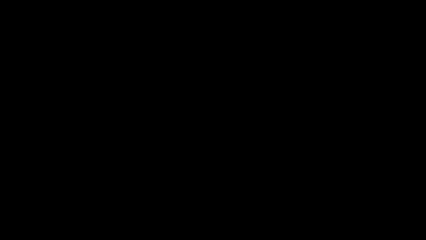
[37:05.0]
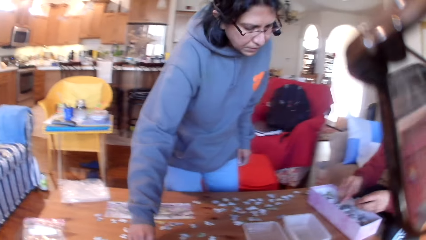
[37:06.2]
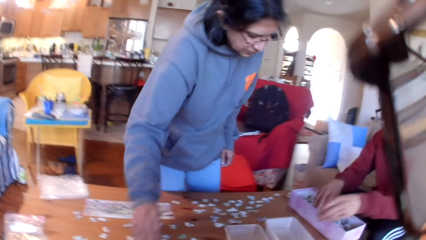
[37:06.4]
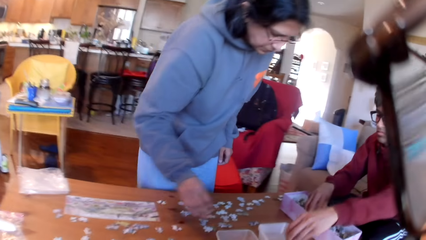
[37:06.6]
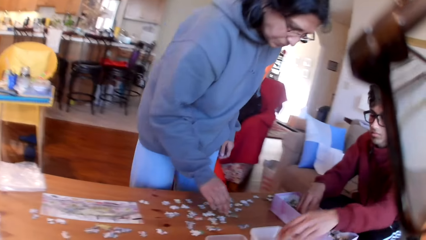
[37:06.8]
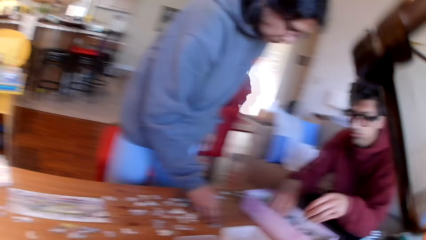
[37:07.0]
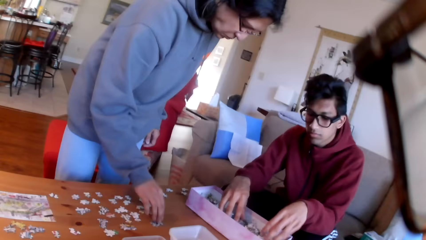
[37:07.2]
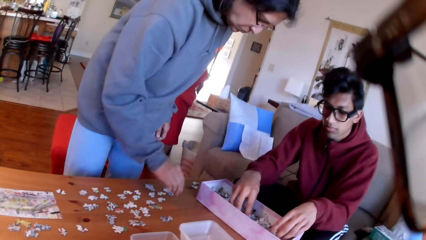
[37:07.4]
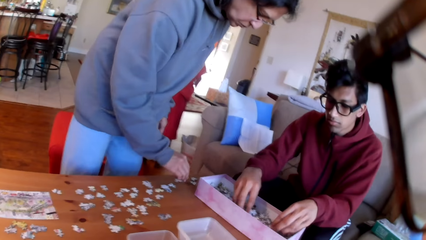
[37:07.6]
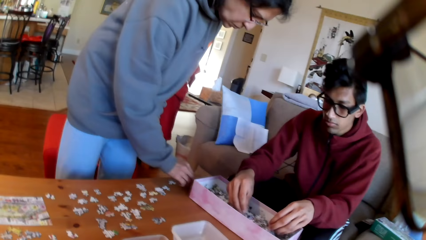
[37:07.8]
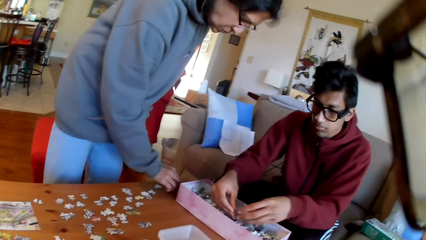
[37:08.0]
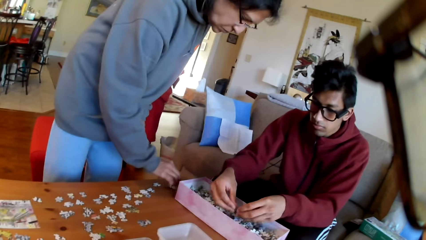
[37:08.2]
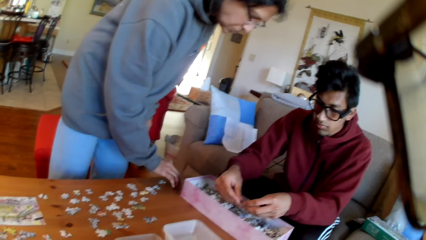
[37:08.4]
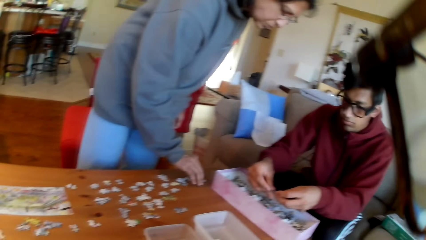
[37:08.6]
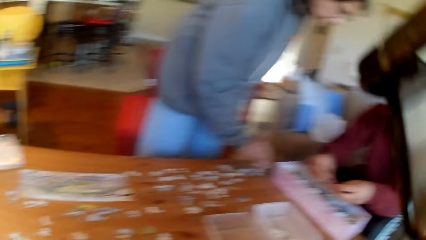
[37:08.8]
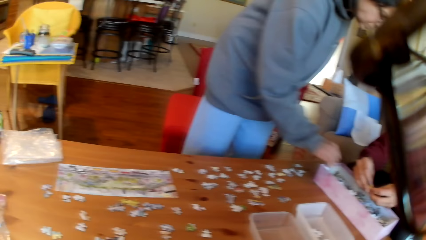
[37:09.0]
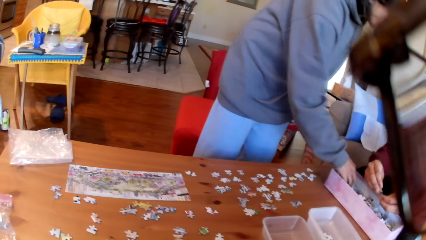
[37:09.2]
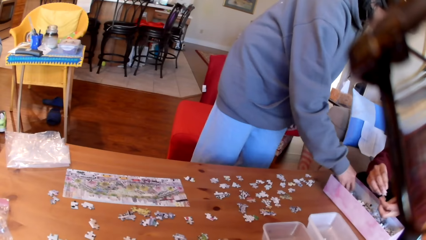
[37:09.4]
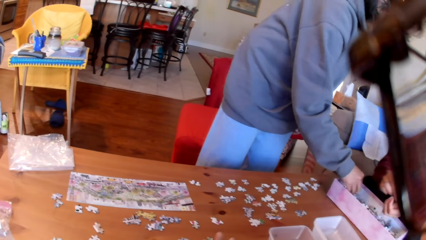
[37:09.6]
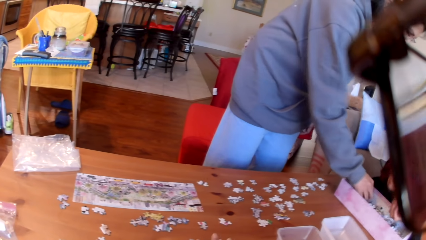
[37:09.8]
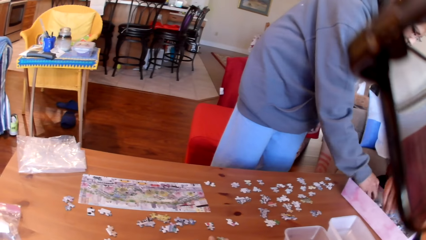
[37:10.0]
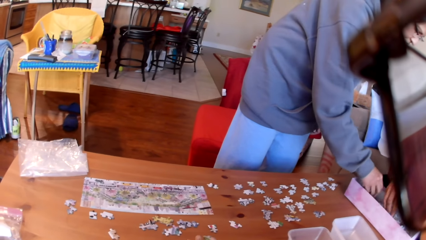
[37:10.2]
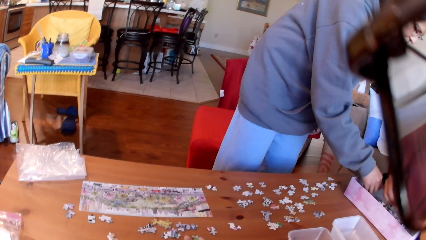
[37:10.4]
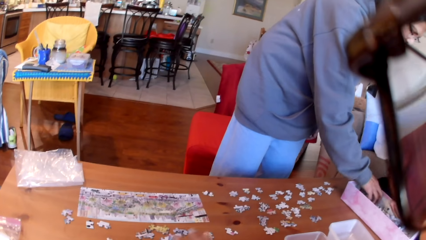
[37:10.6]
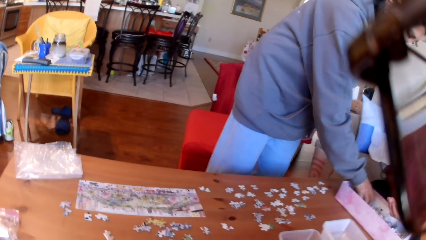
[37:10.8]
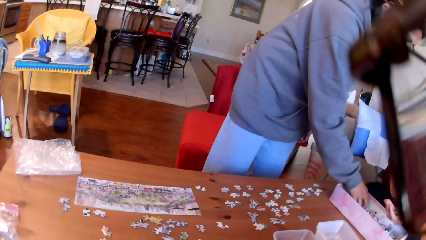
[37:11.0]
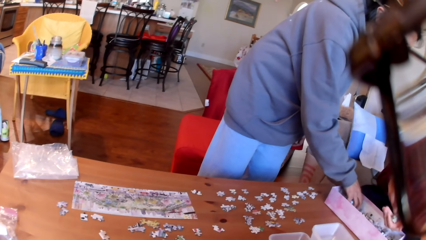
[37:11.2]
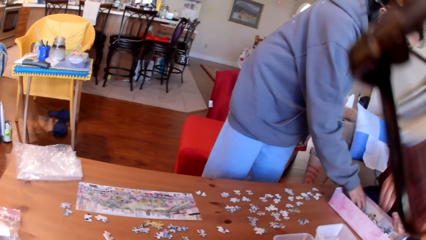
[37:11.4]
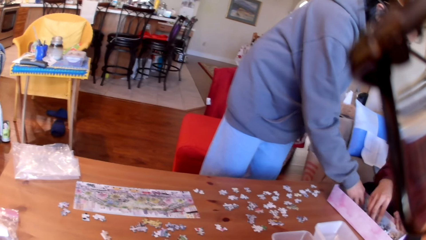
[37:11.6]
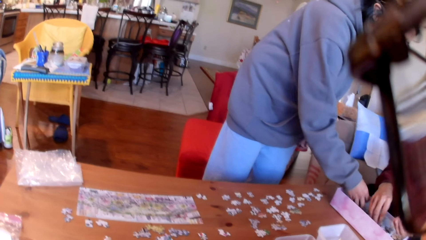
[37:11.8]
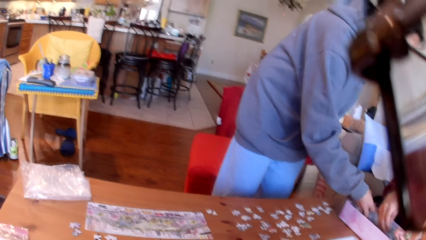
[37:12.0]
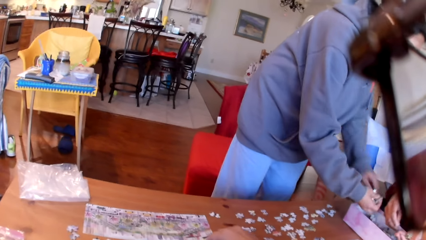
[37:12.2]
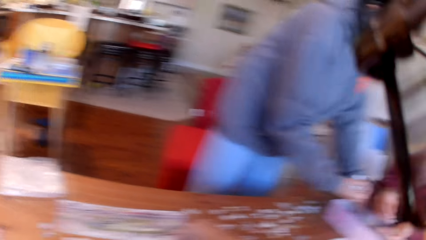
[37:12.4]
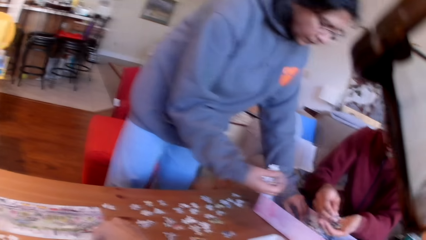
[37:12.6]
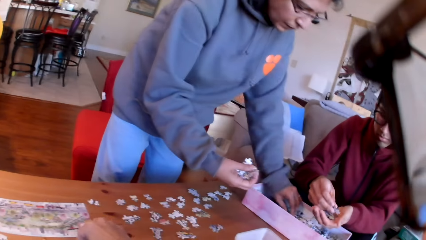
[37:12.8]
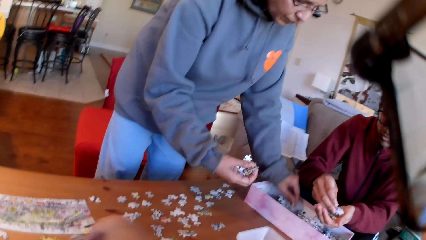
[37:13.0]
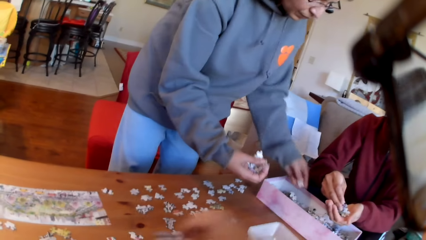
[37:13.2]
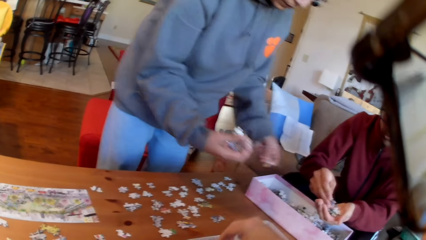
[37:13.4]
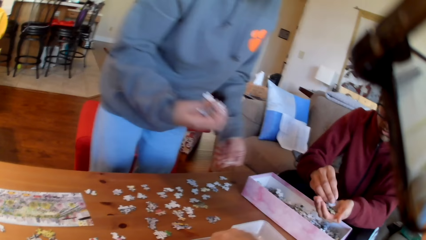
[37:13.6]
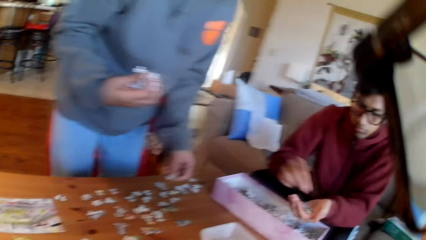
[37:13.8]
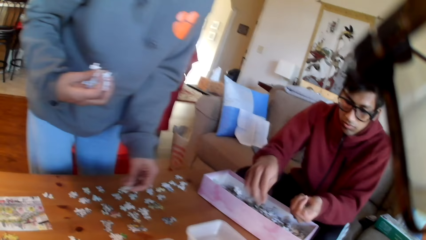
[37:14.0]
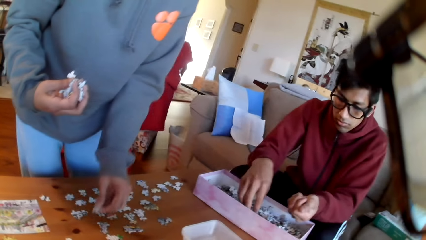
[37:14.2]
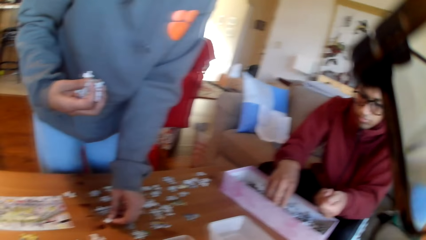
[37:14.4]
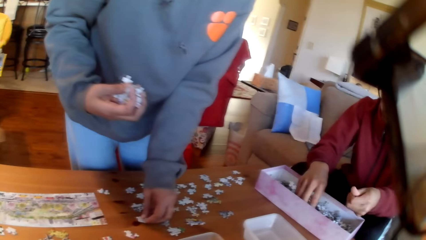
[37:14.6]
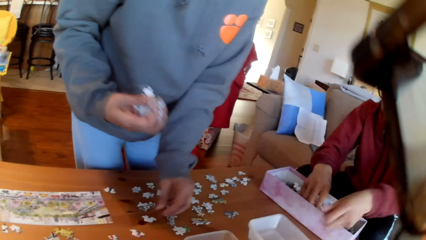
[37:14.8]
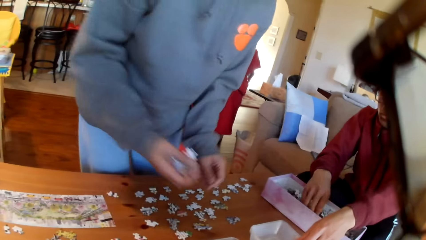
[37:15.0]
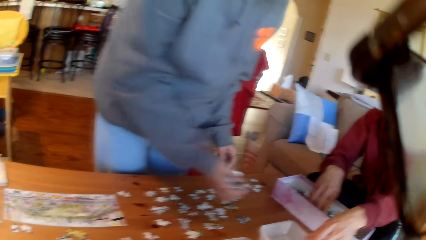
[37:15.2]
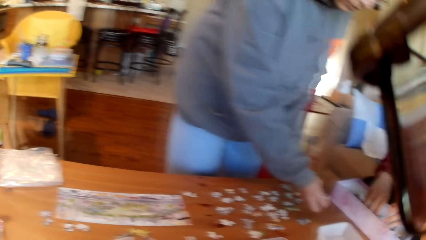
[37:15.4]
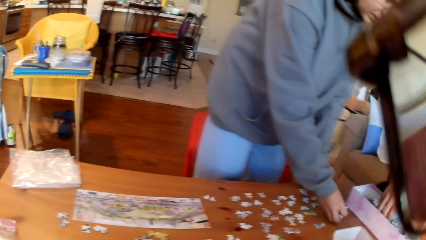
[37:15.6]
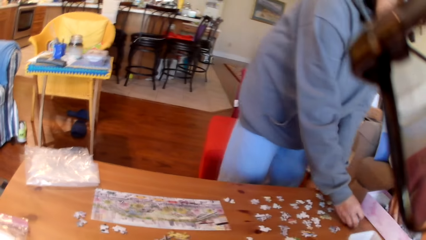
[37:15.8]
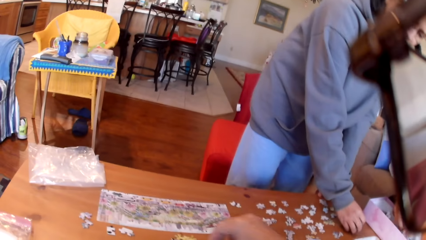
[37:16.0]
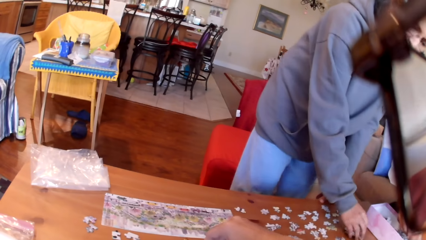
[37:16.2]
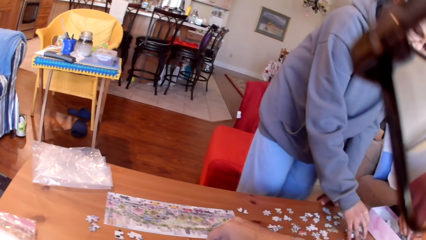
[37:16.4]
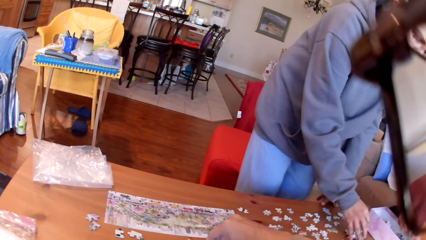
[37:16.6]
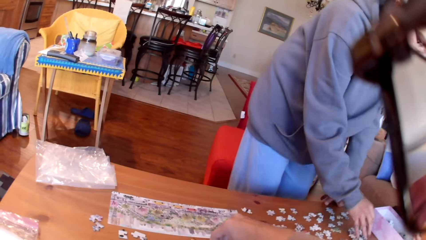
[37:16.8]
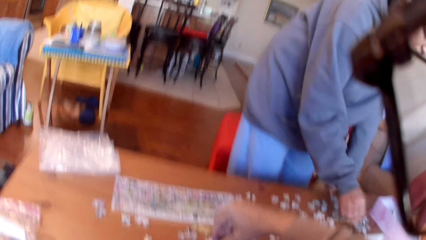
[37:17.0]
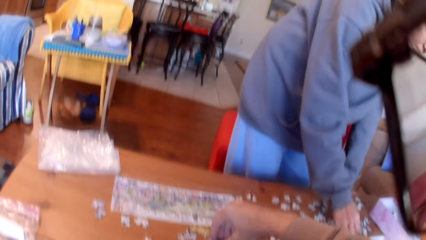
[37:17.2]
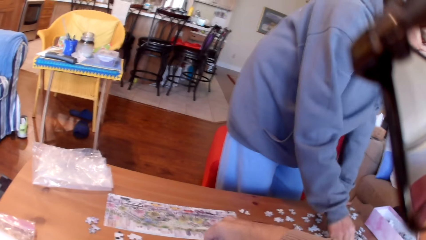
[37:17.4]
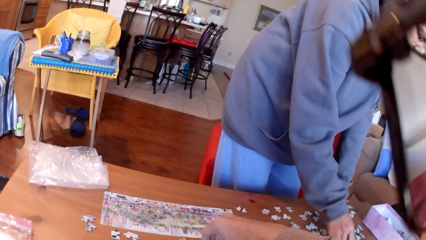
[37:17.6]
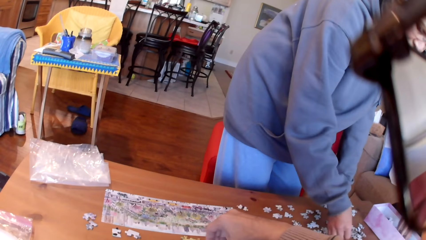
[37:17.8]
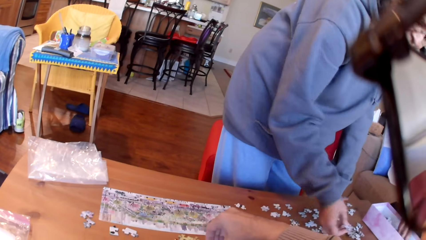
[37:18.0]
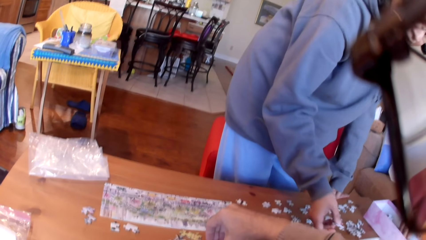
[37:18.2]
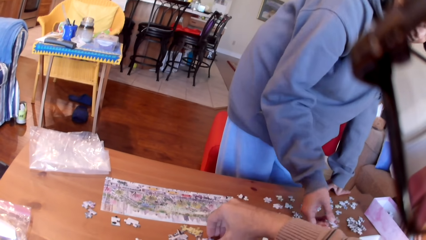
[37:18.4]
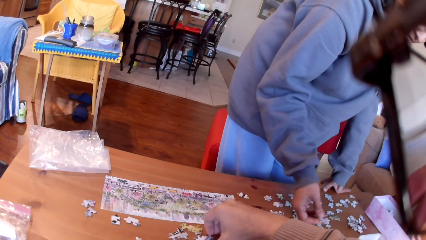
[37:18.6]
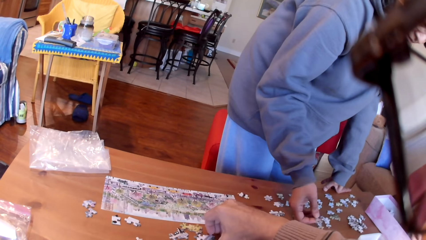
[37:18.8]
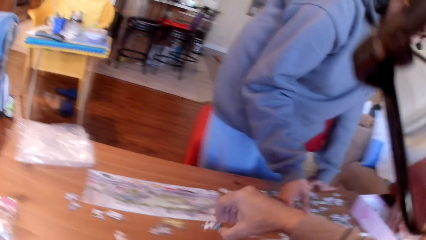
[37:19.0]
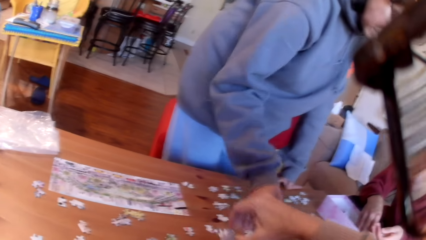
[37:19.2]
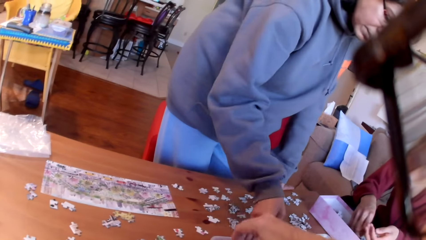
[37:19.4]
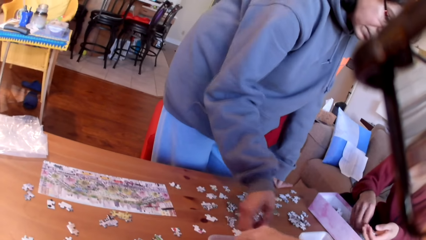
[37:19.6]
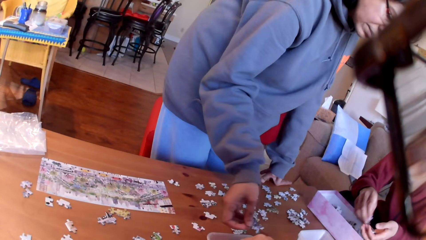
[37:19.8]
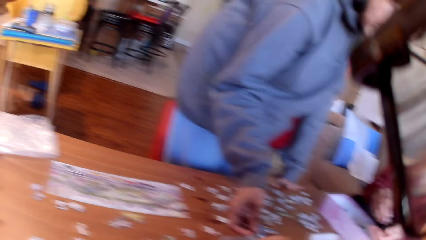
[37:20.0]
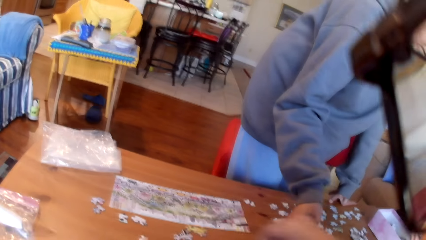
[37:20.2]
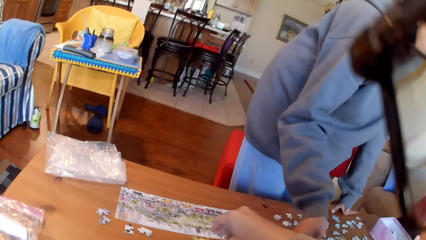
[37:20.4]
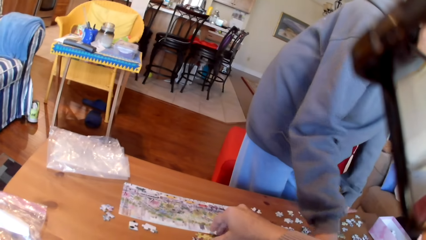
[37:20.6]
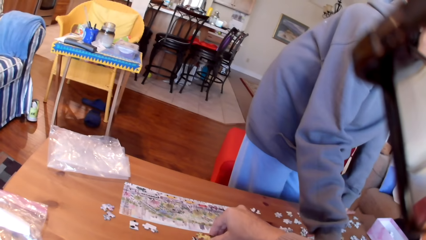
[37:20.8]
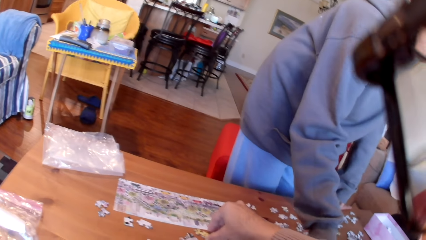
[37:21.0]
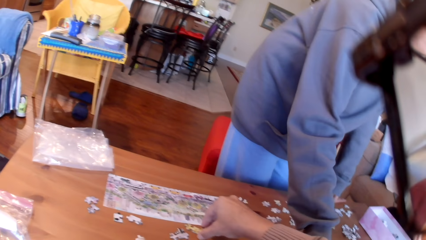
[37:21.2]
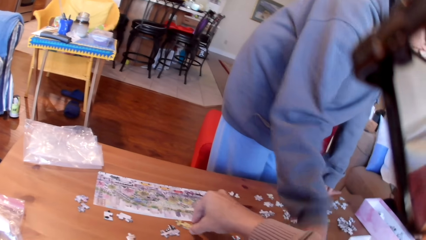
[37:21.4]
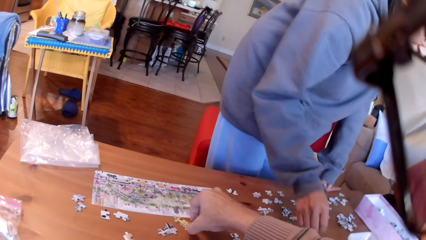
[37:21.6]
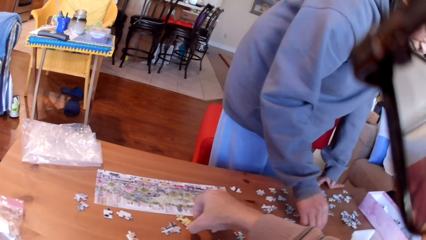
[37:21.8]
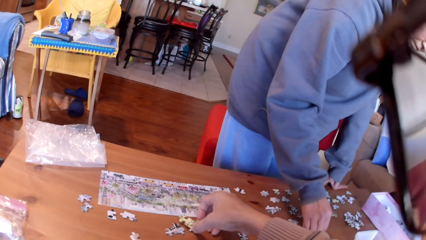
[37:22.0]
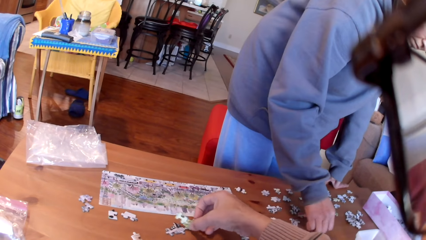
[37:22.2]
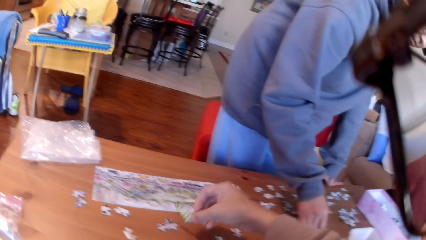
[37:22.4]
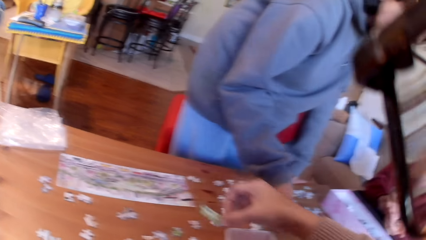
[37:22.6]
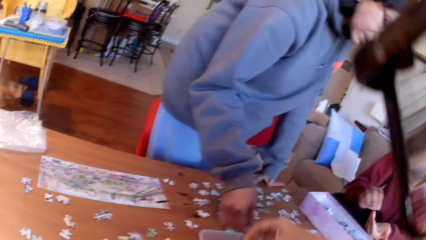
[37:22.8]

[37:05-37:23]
A woman arranges the jigsaw puzzle. A man puts puzzles in a tin. The woman takes the puzzles. The man picks up the jigsaw puzzles from the box. The woman moves the puzzles on the table and arranges the jigsaw puzzles. The camera wearer picks up the jigsaw puzzles. The man puts the puzzles on the hands. The woman picks up the jigsaw puzzles from the box. The camera wearer takes the puzzles. The man picks up the jigsaw puzzles from the box. The camera wearer puts the puzzles in the tin. The woman puts the puzzles on the table and arranges the jigsaw puzzles on the table. The man puts the puzzles in the tin. The woman puts the puzzles on the table. The camera wearer picks up the jigsaw puzzle. The man converses with the colleagues. The woman takes the puzzles and looks at the puzzles. The camera wearer puts the puzzles in a container. The woman puts the puzzle on the table. The camera wearer takes a puzzle. The woman takes the puzzles.
